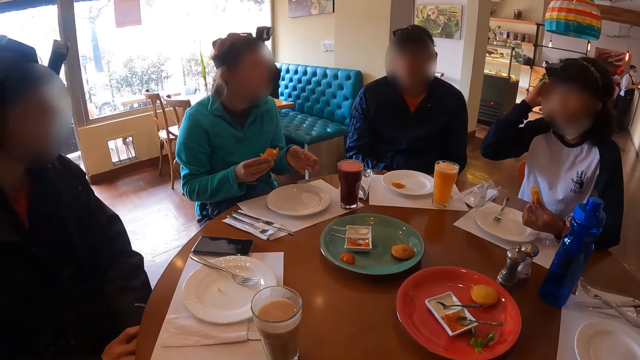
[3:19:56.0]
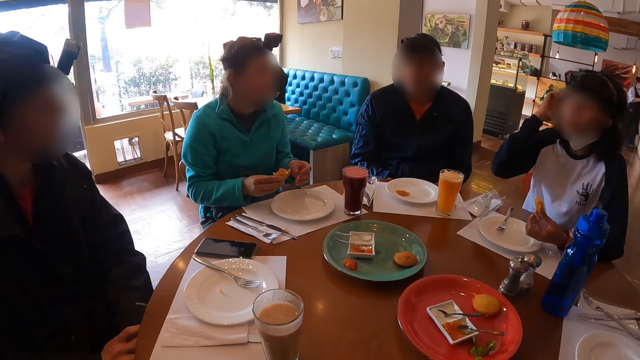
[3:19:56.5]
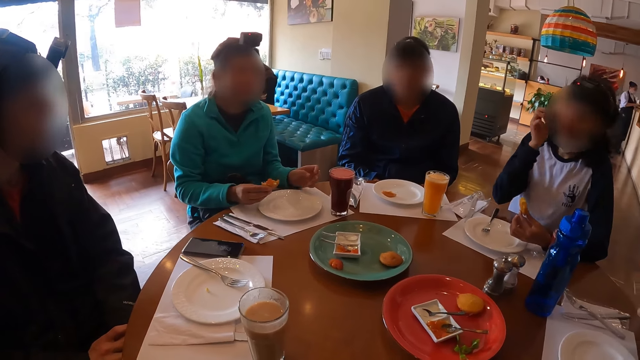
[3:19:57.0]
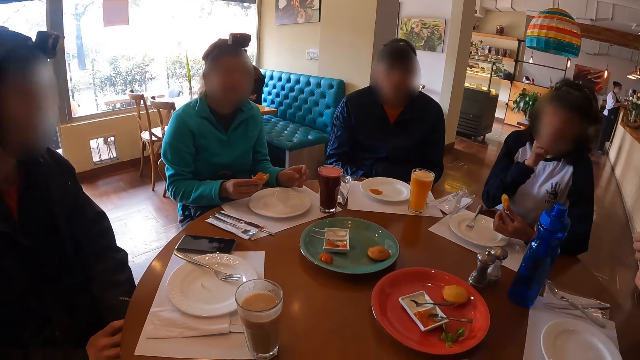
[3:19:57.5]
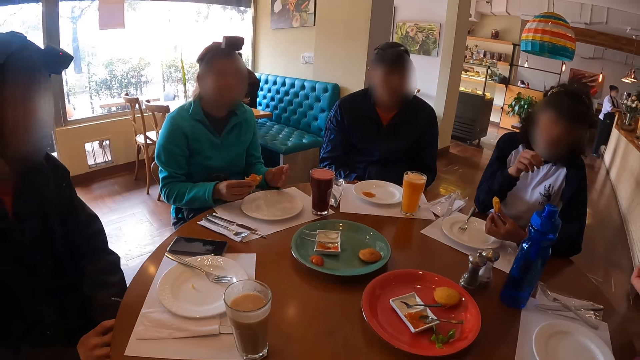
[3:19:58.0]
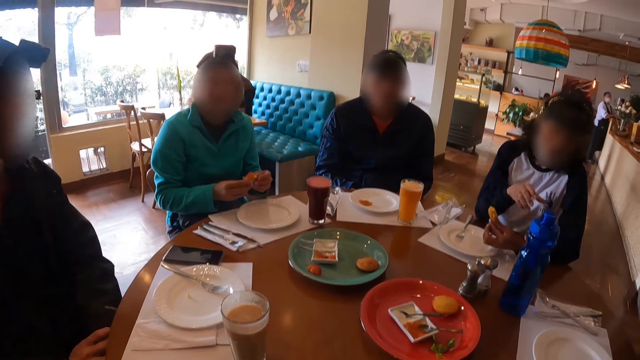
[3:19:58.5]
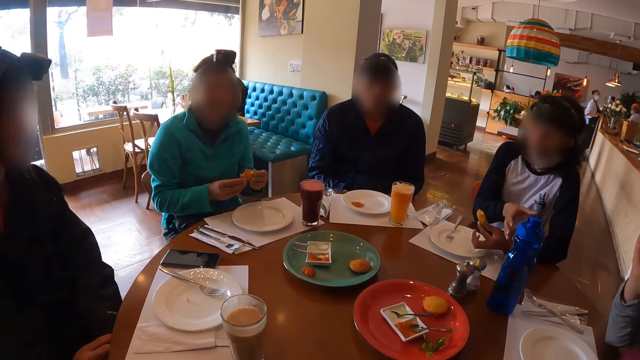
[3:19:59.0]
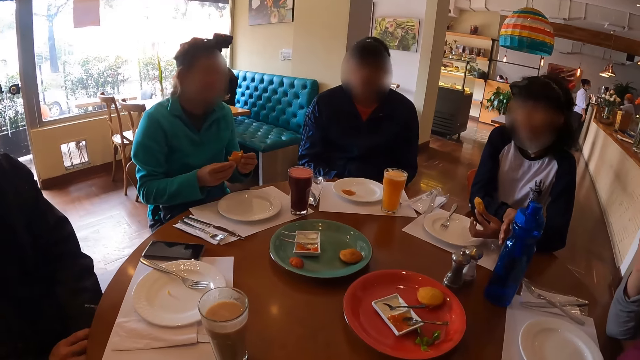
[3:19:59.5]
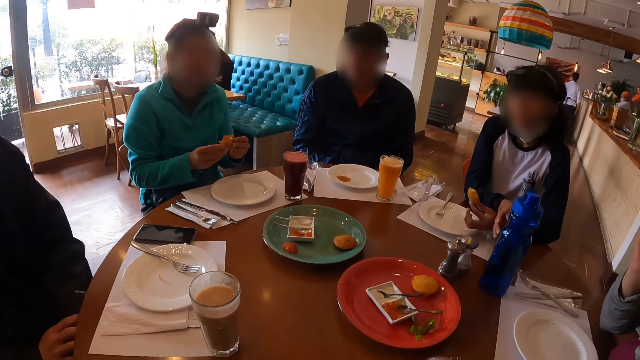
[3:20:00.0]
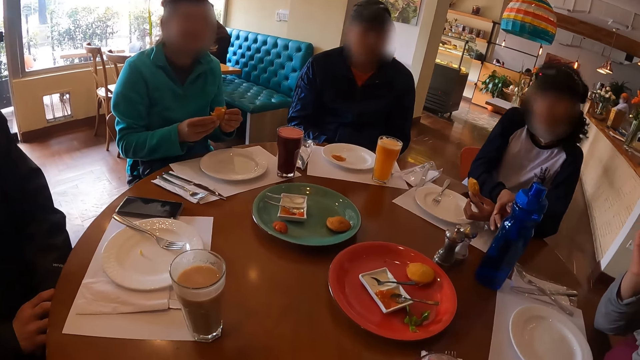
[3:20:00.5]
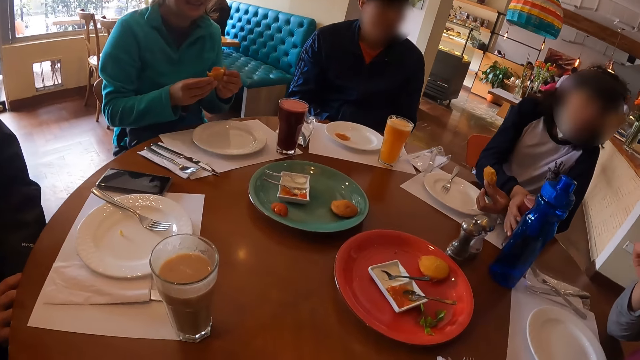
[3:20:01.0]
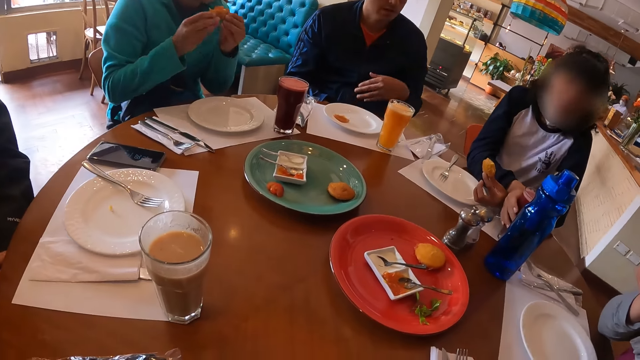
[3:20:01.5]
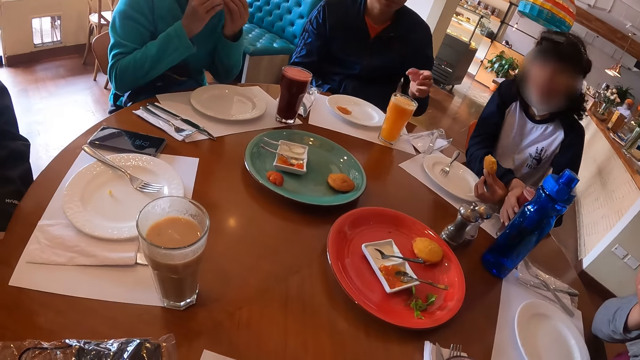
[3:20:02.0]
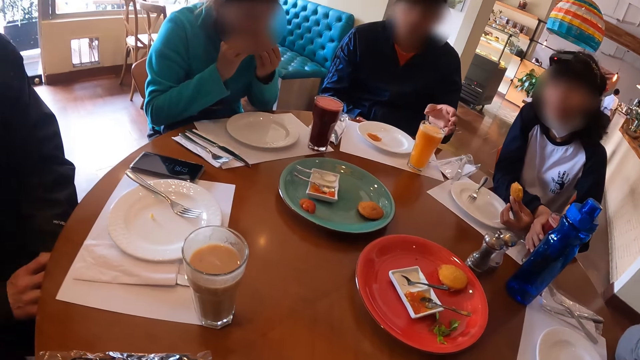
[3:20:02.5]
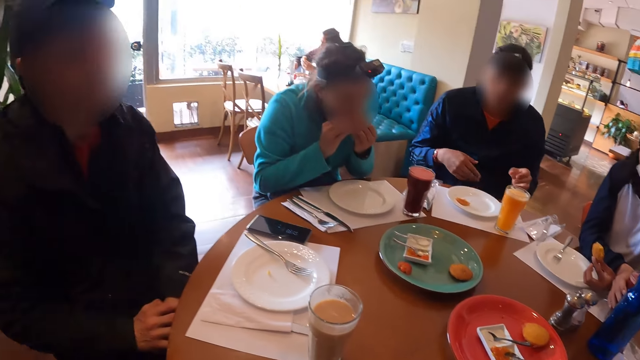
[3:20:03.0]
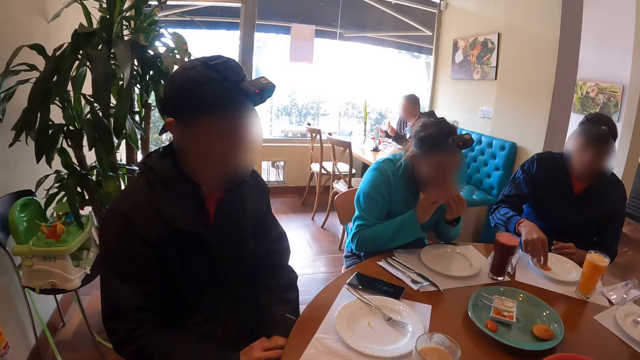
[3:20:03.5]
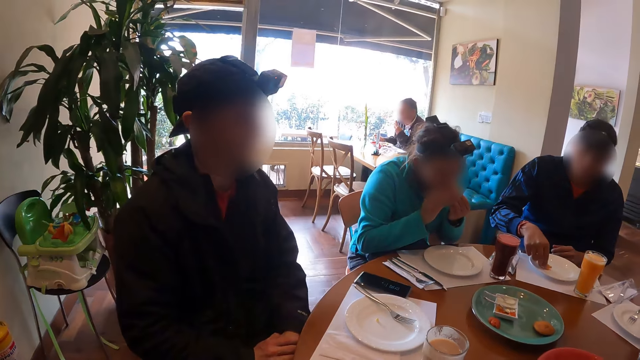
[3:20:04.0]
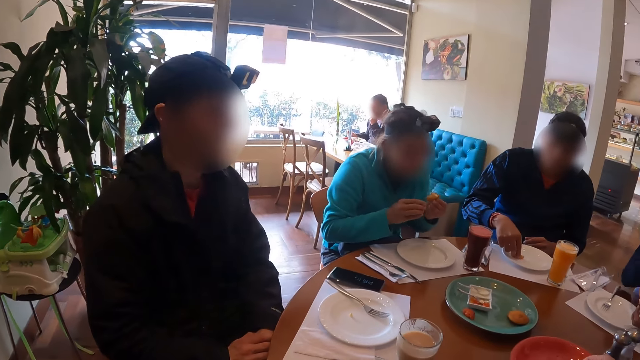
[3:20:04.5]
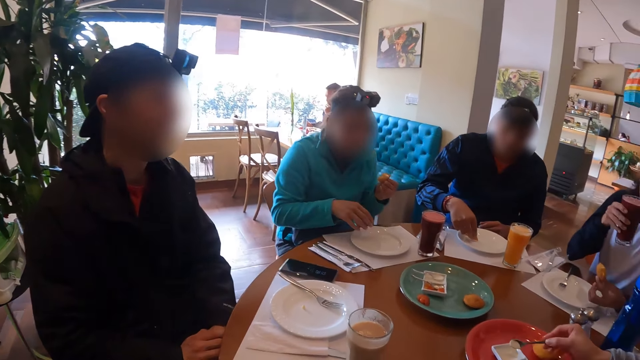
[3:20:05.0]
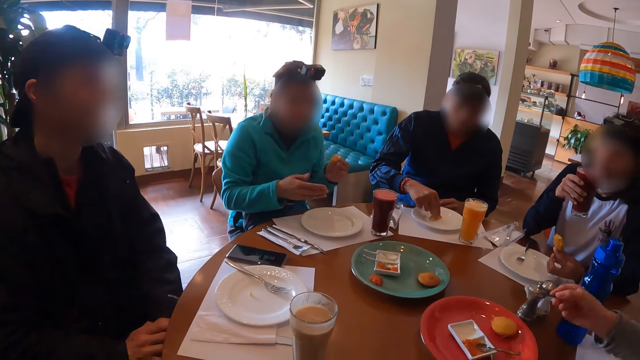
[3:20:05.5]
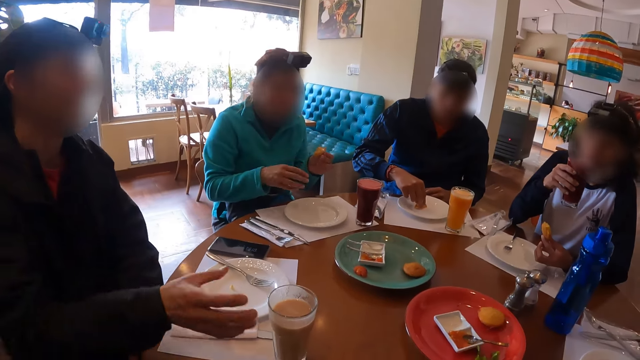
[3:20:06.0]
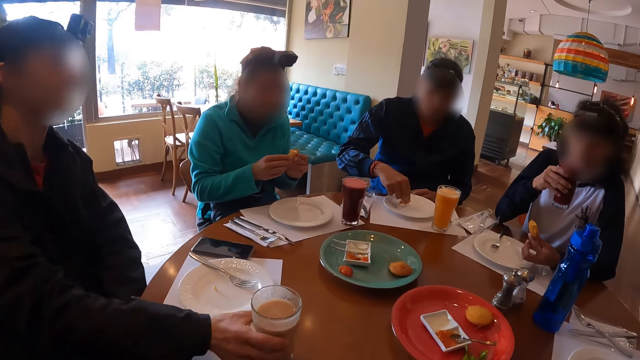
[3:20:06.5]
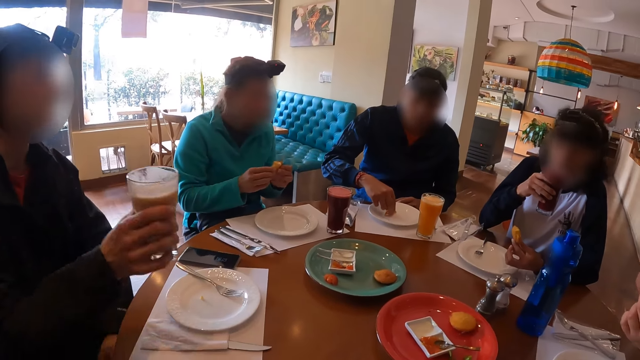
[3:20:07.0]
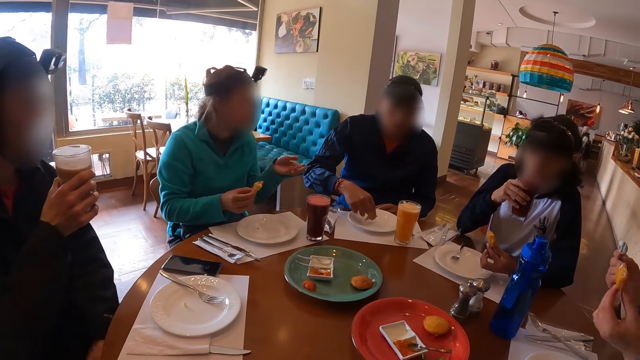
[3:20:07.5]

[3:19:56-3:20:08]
A woman holds the cake with both hands. She eats from the cake with both hands. The camera wearer stares at the table. Another woman picks up the cup of smoothie from the table with her right hand. A man moves the cake from the plate on the table with his right hand. The camera wearer looks around the restaurant. They interact with a group of people at the table. A lady interacts with another lady. The first woman holds the cake in her left hand. A third woman scoops mayonnaise from the saucer on the plate on the table with the spoon in her right hand. Another man picks up the cup of smoothies from the table with his right hand. The first woman passes the cake from her left hand to her right hand. The second woman drinks from the cup of smoothie in her right hand.

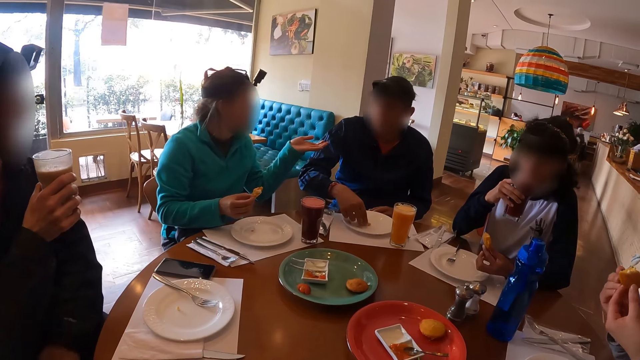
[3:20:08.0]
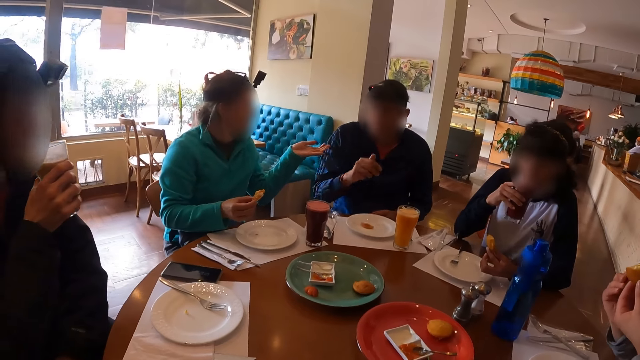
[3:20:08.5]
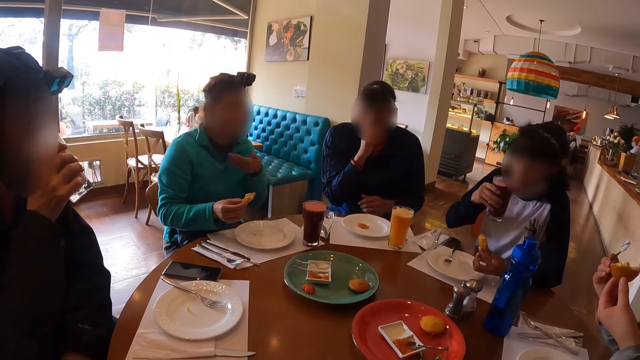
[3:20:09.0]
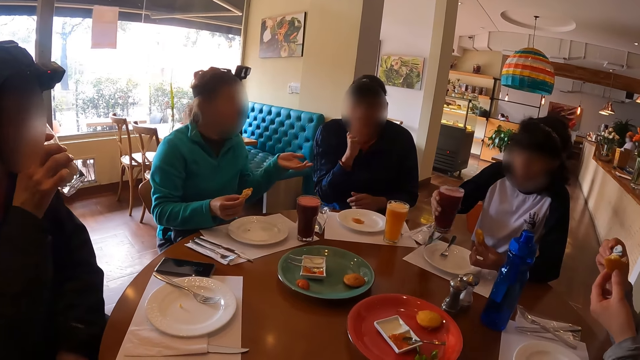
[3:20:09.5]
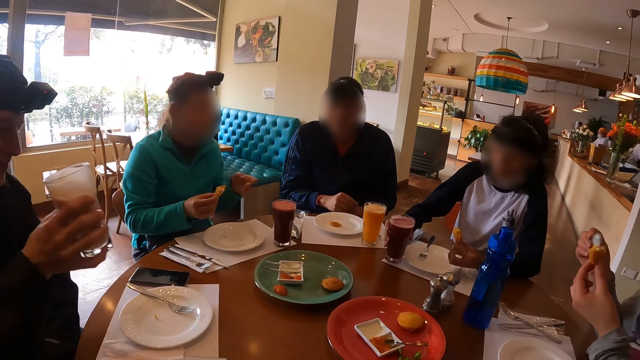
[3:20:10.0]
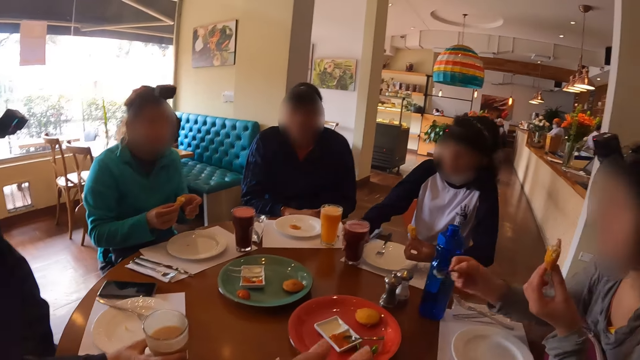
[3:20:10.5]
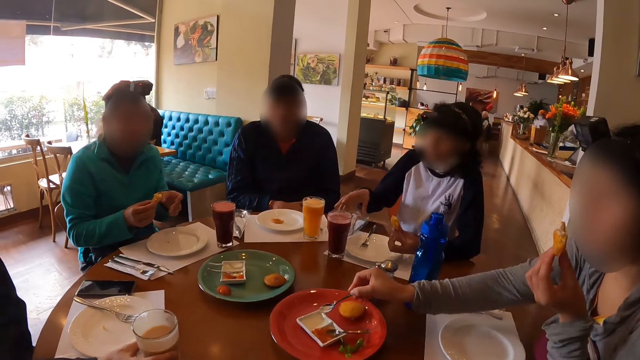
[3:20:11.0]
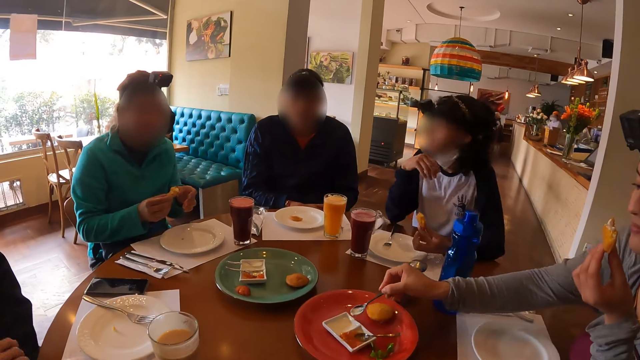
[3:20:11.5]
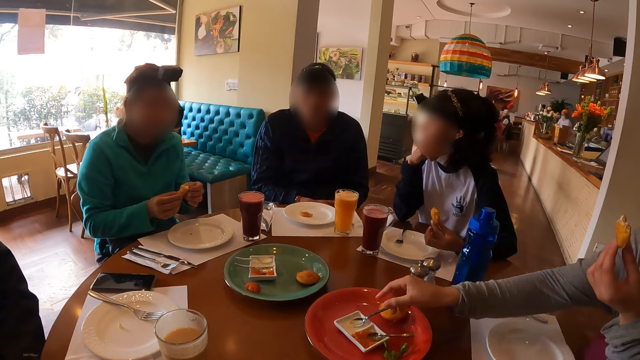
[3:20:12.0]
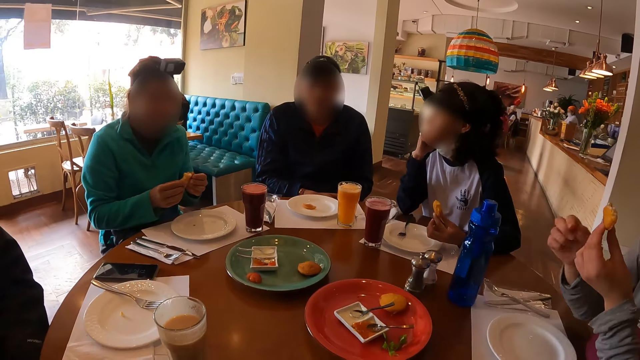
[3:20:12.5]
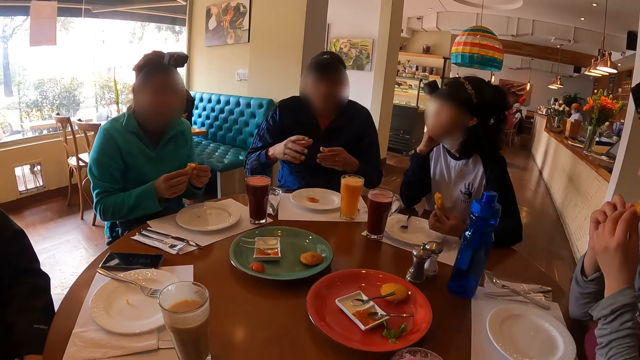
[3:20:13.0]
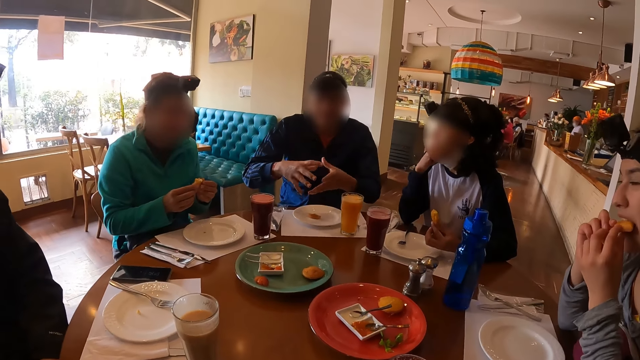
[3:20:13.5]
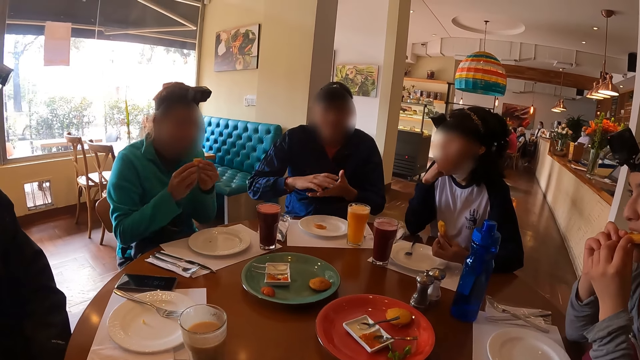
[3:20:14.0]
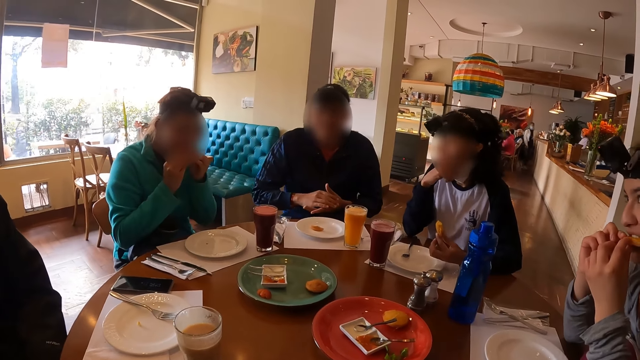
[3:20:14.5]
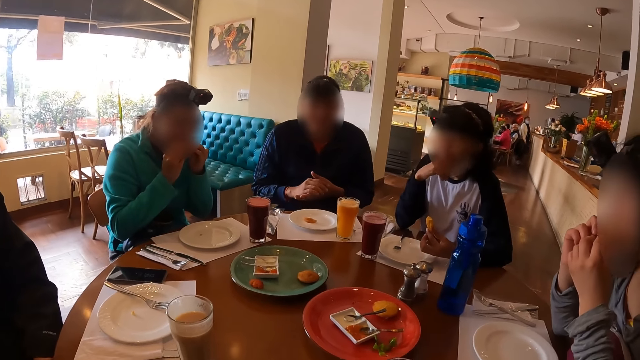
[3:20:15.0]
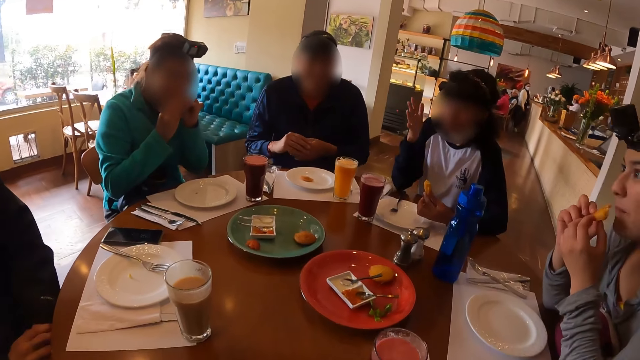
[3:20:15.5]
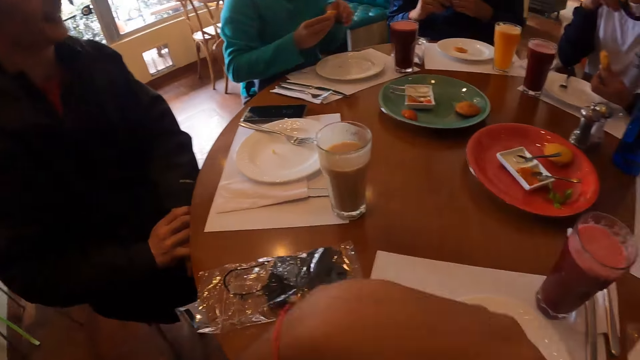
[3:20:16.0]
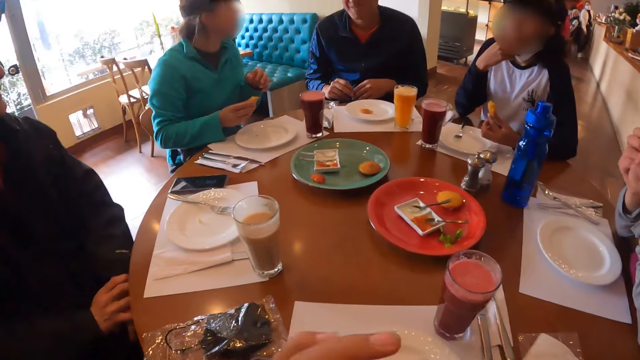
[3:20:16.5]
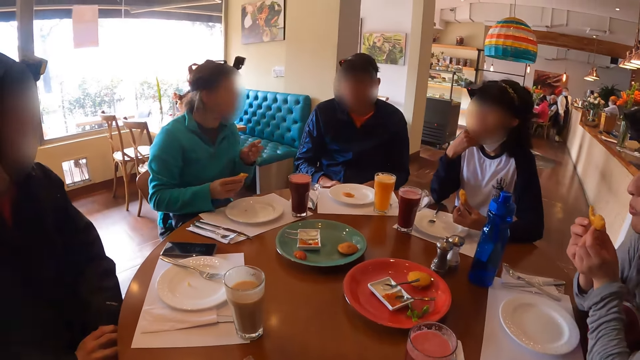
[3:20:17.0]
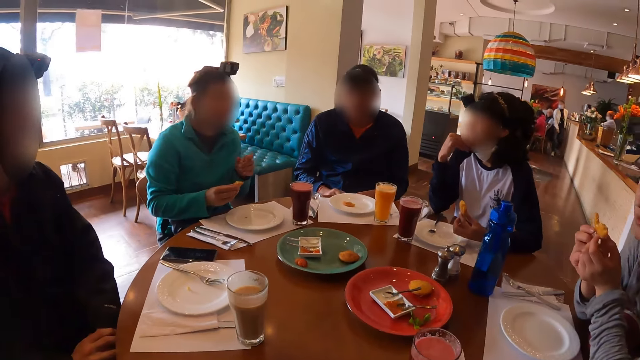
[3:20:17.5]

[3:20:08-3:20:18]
A woman rubs the mayonnaise on the spoon in her right hand on the cake in her left hand. A man drinks from the cup of smoothies in his right hand. Another woman places the cup of smoothie on the table with her right hand. The man places the cup of smoothies in his right hand on the table. The first woman places the spoon in her right hand on the saucer on the plate on the table. A third woman holds the cake in both hands. The first woman eats from the cake in both hands. The man interacts with the camera wearer. The third woman eats from the cake in both hands. The camera wearer looks around the restaurant.
